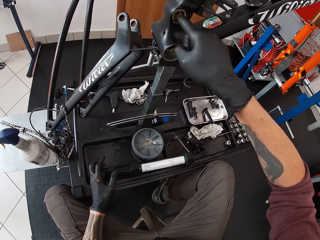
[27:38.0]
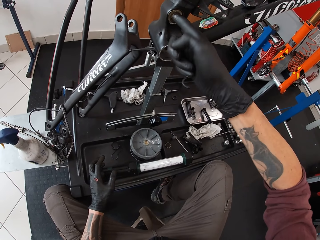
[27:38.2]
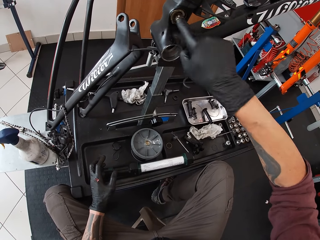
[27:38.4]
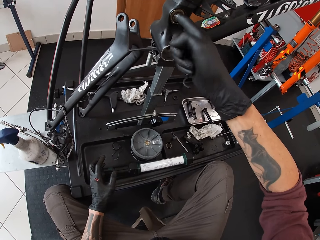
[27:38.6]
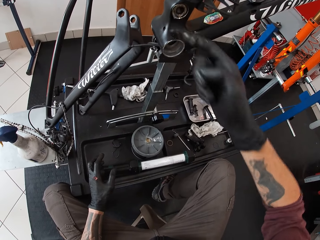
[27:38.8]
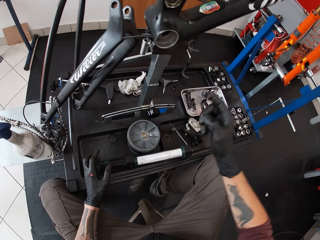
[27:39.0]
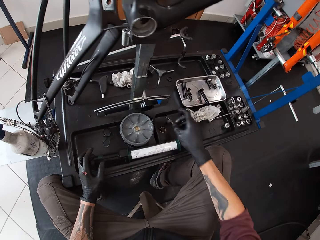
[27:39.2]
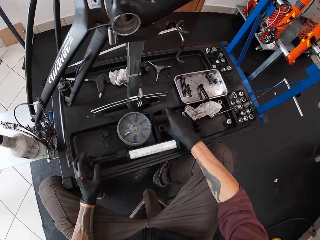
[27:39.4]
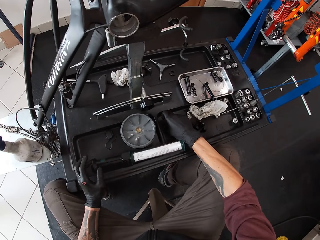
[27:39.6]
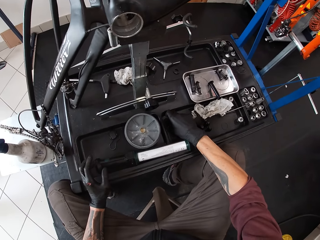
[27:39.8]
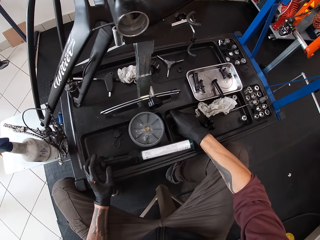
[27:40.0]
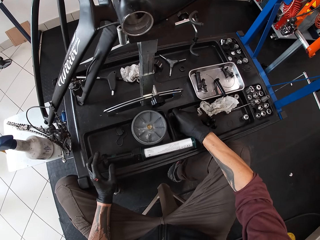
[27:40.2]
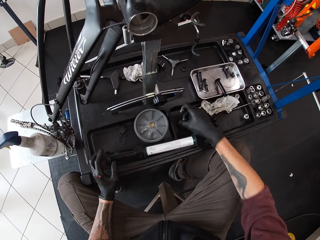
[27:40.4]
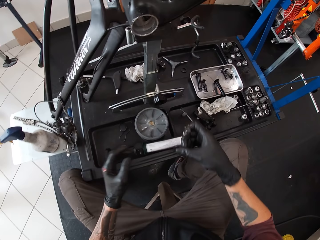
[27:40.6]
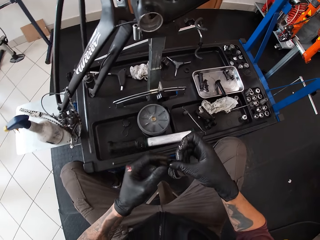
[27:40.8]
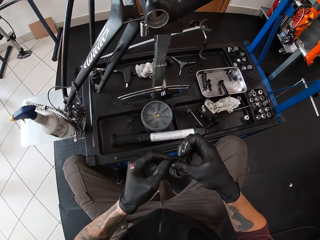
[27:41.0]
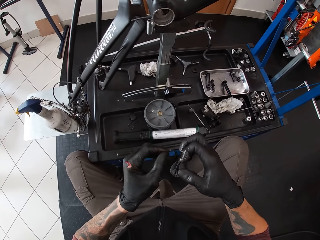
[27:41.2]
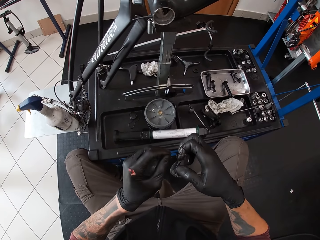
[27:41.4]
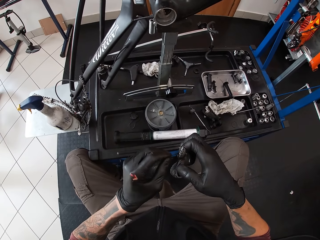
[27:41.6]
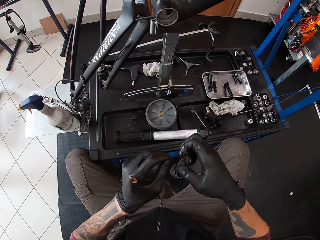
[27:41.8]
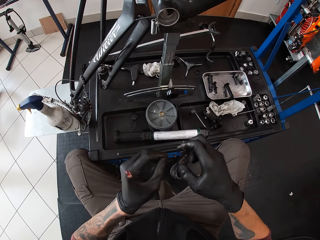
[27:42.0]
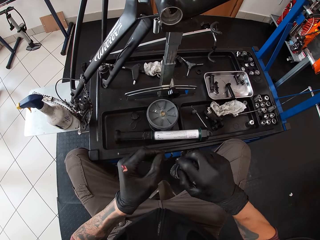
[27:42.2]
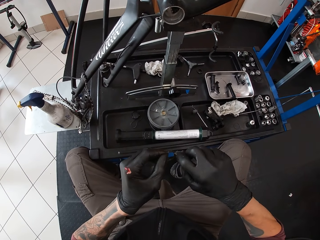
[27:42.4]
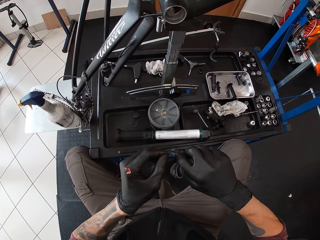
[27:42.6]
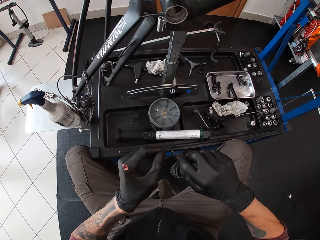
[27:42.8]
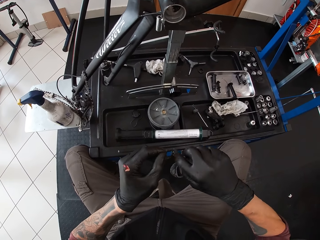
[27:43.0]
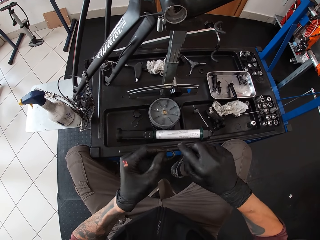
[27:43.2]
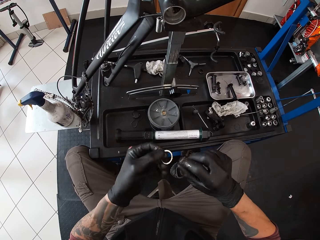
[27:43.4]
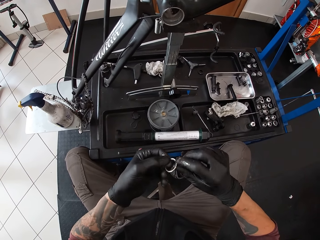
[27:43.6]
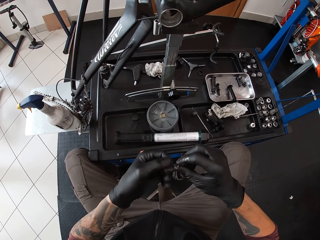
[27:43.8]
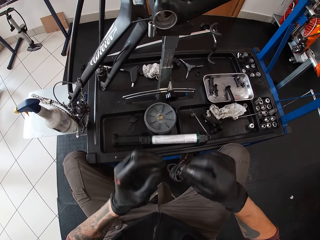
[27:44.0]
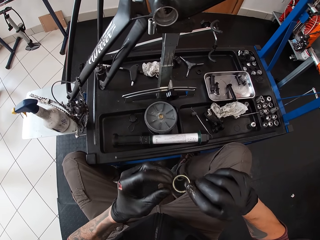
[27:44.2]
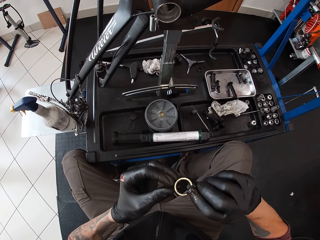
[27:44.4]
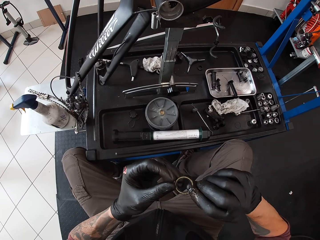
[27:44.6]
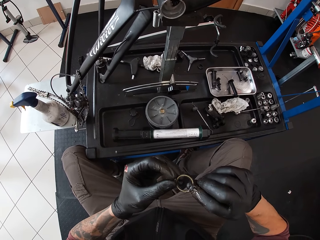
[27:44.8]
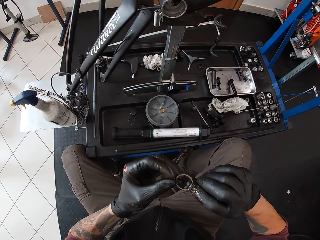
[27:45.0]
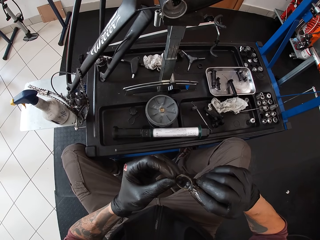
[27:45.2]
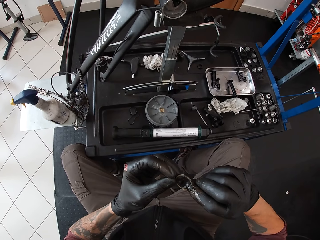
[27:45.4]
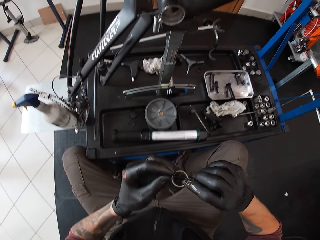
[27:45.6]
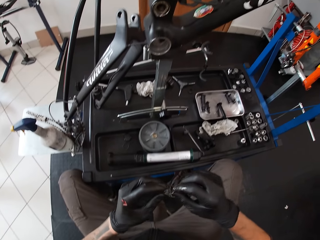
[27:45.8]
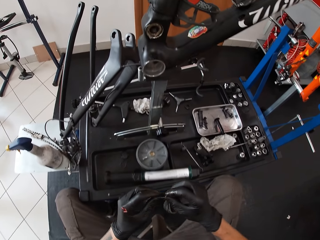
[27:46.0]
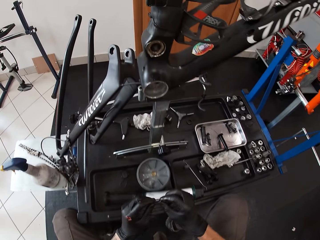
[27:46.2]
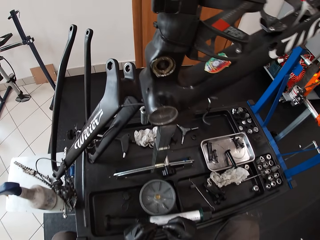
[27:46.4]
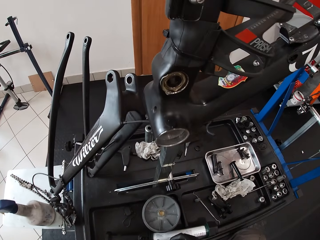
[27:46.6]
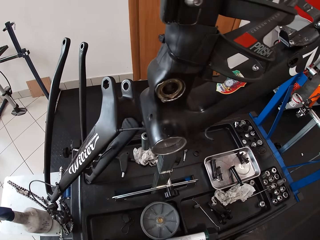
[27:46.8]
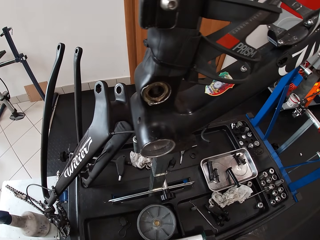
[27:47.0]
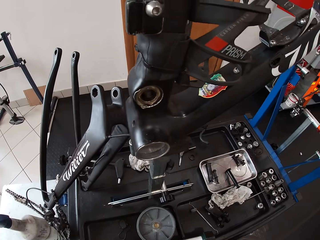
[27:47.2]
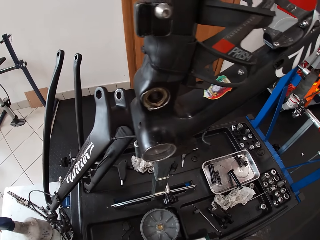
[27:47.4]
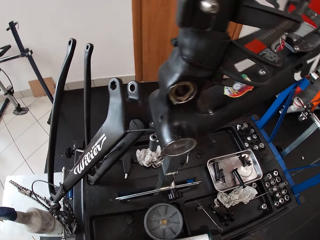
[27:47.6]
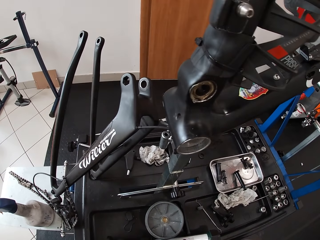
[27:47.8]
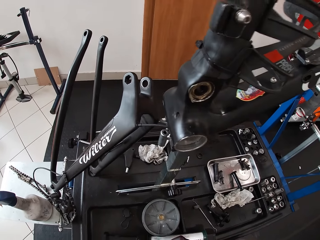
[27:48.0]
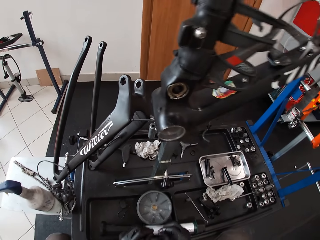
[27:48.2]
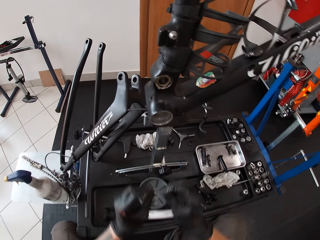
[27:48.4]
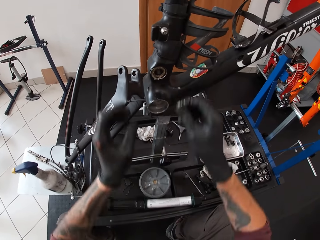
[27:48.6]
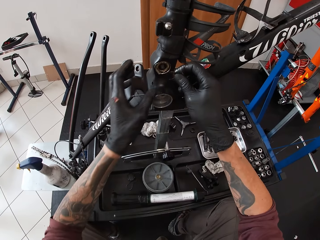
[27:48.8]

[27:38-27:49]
The camera wearer picks up a bicycle bearing or ring nut from the work bench with his right hand. He passes the bicycle bearing from his right hand to his left hand. He applies grease in his right index finger on the bicycle bearing in his left hand. He examines the bicycle bearing in his hands. He holds the ring nut. He looks around a garage.

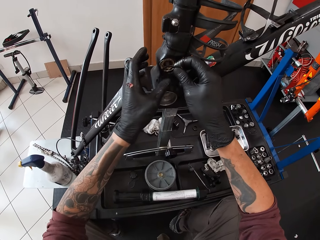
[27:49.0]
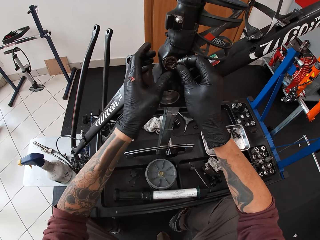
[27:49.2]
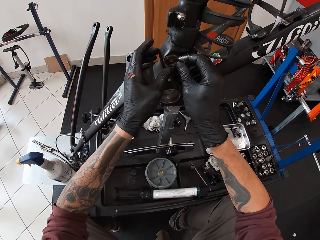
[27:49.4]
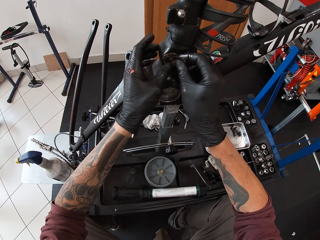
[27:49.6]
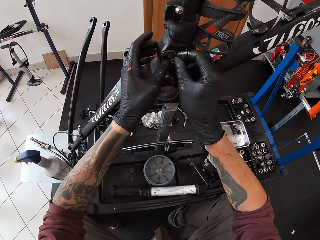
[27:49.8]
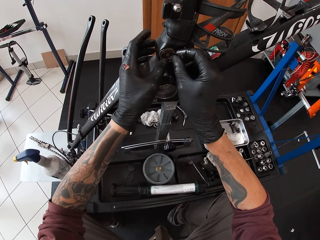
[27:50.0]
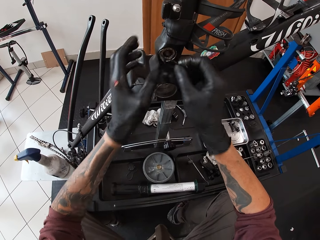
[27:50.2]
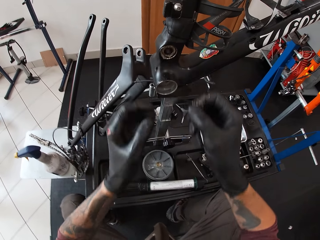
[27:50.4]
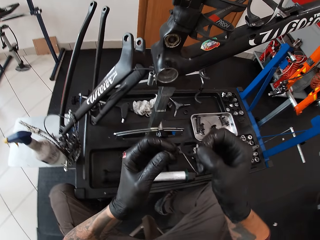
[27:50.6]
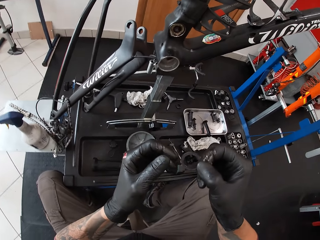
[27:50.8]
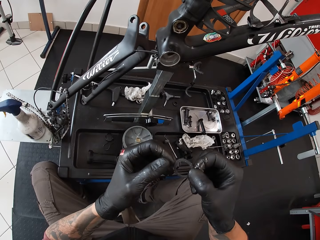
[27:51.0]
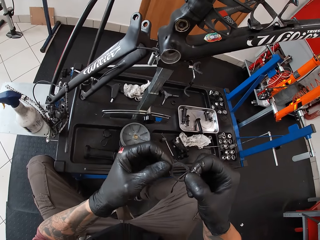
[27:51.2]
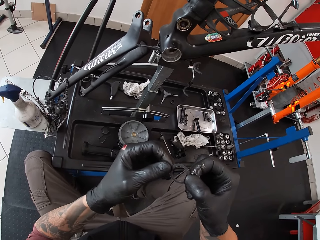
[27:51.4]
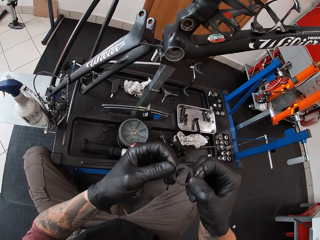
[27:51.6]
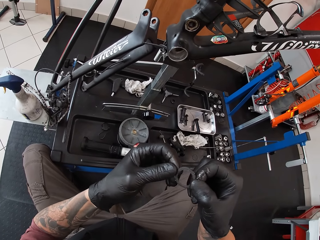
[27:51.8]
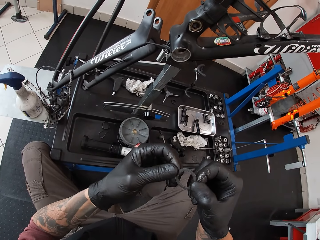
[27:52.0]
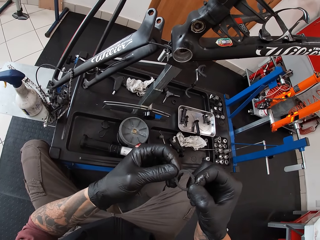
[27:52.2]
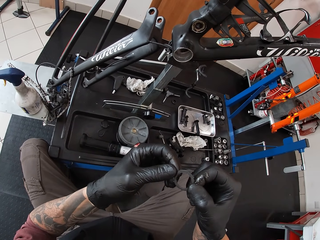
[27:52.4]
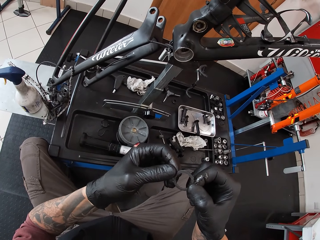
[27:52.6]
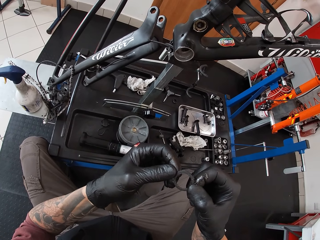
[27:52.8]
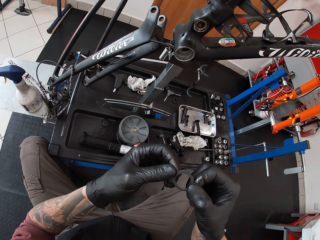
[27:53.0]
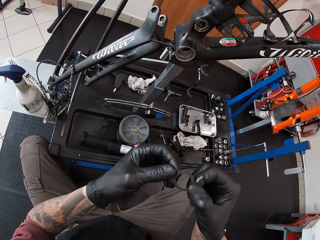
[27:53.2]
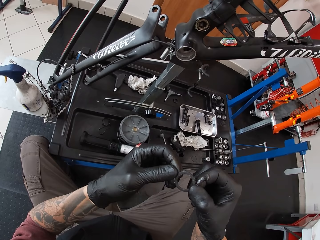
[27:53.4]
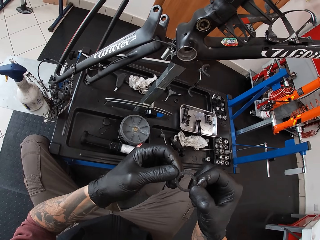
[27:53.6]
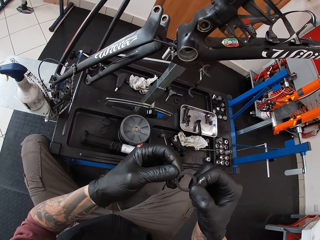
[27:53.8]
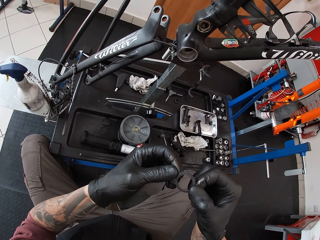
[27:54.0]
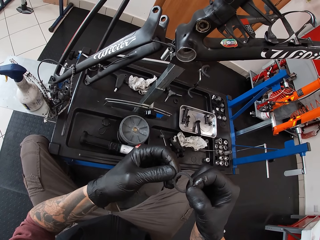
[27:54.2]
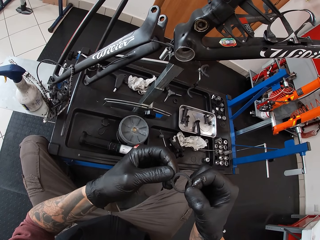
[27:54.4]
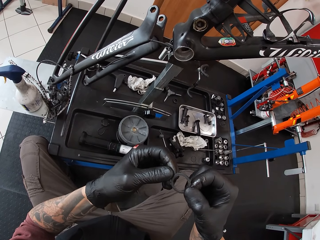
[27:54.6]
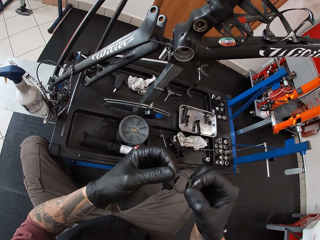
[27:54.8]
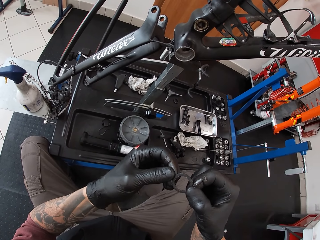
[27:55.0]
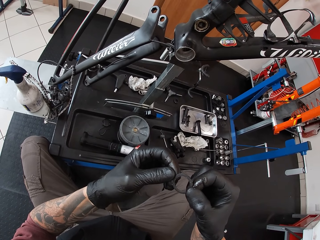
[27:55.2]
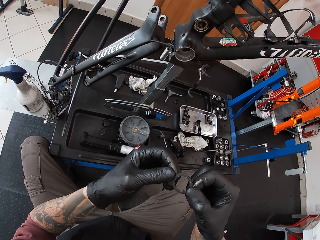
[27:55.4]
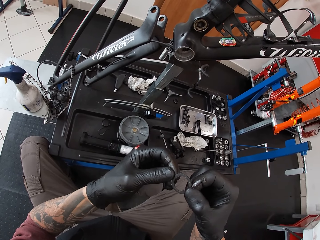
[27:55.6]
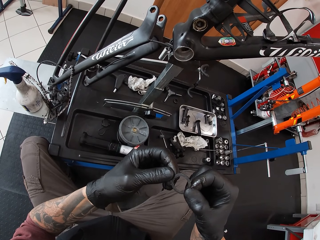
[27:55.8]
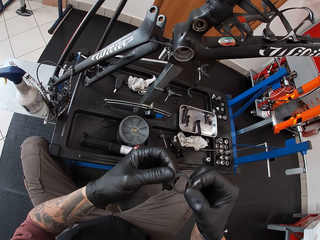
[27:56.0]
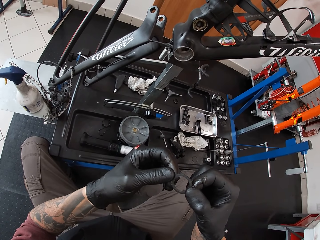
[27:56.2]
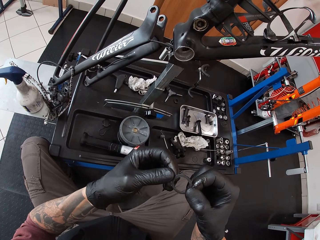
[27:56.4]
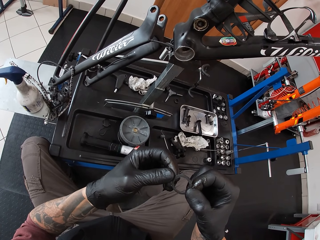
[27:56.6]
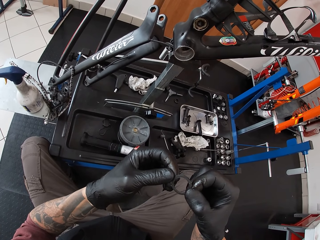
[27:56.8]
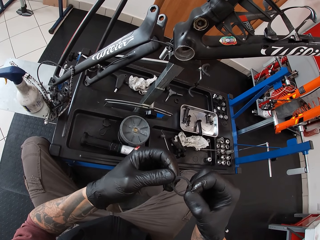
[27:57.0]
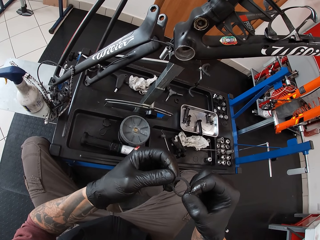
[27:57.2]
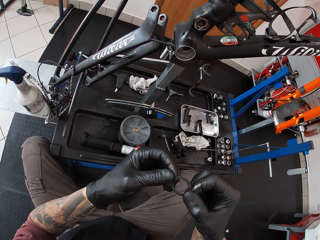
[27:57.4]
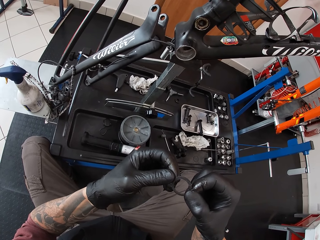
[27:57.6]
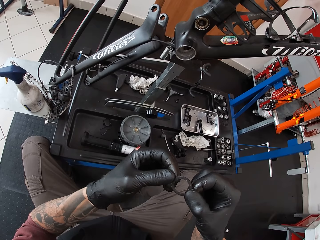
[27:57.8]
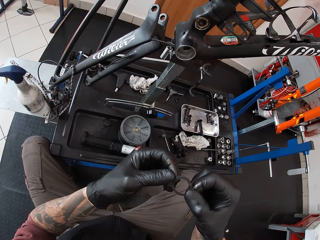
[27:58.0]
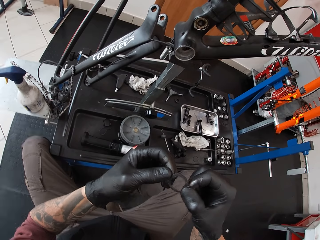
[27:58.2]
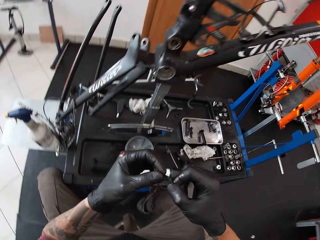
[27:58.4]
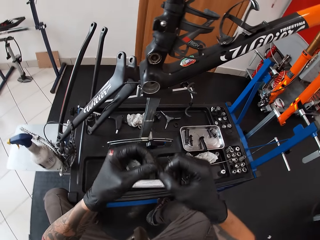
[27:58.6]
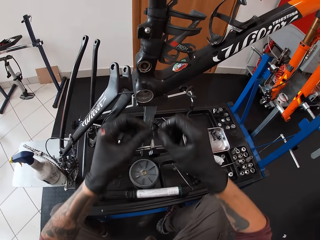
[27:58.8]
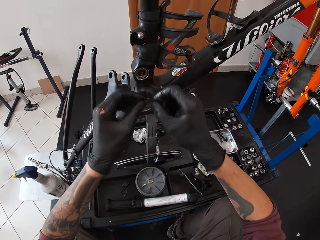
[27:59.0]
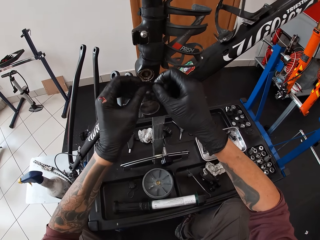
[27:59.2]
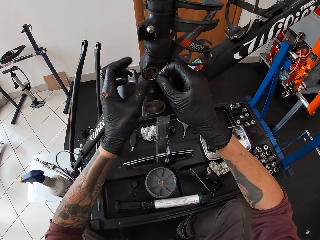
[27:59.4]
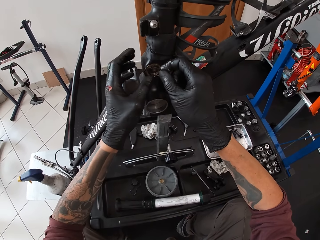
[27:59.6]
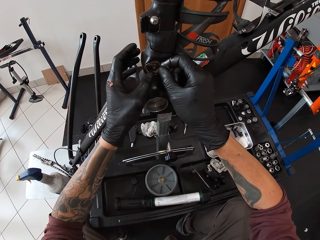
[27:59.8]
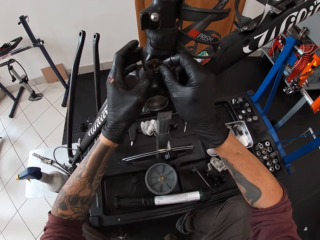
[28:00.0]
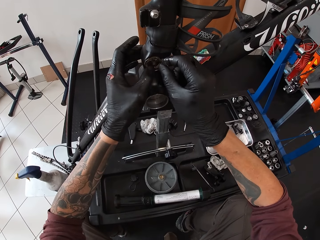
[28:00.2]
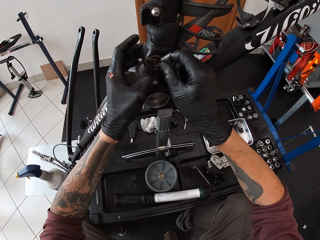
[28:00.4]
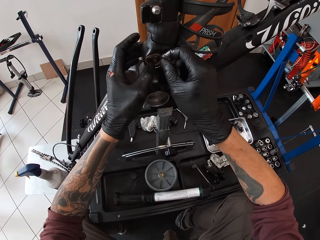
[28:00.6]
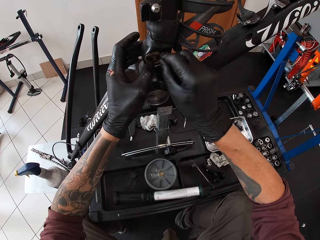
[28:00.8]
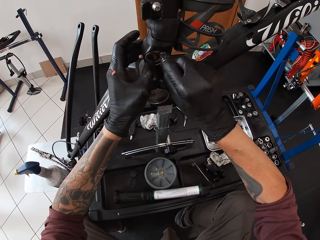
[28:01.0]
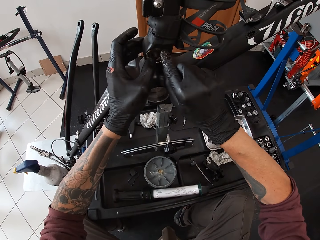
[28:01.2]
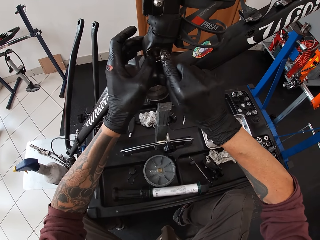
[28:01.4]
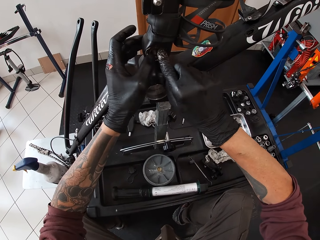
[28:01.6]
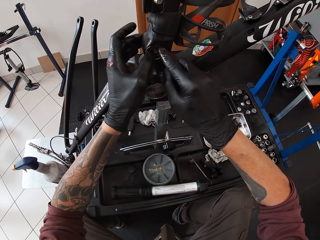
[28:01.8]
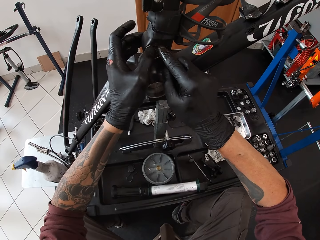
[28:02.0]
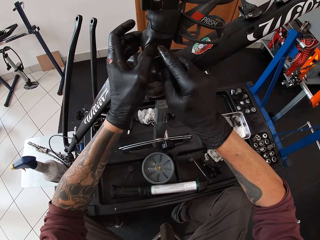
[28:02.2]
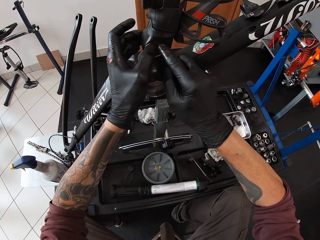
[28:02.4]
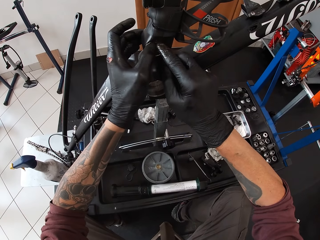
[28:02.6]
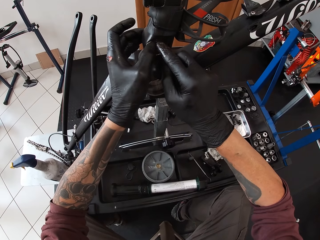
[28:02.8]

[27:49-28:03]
The camera wearer places the bicycle bearing or ring nut in his hands into the crank arm spider of the bicycle frame. He adjusts the ring nut on the bicycle. He withdraws the bicycle bearings from the crank arm spider of the bicycle with his right hand. He places both hands on the bicycle bearing. He examines the bicycle bearings in his hands. He fixes the bicycle bearing in his hands into the crank arm spider of the bicycle frame.
